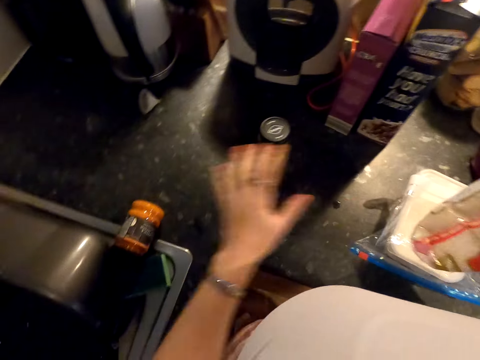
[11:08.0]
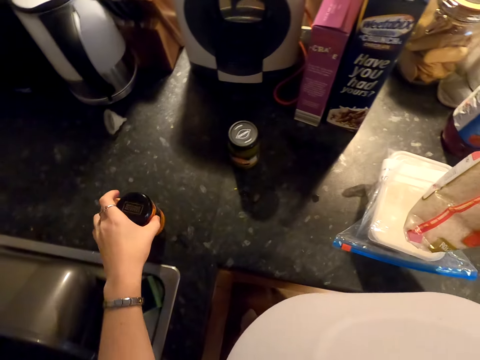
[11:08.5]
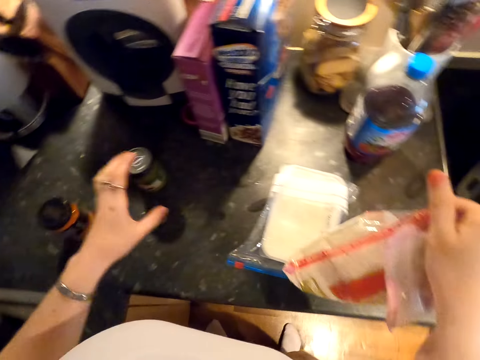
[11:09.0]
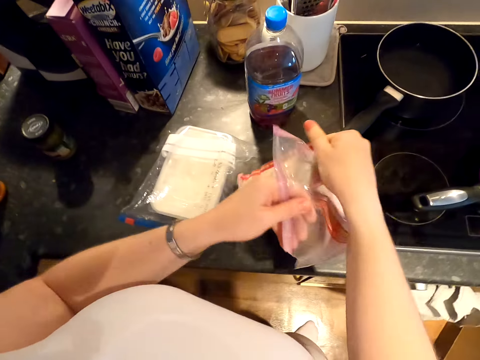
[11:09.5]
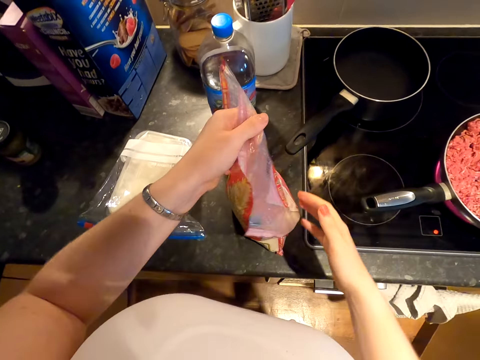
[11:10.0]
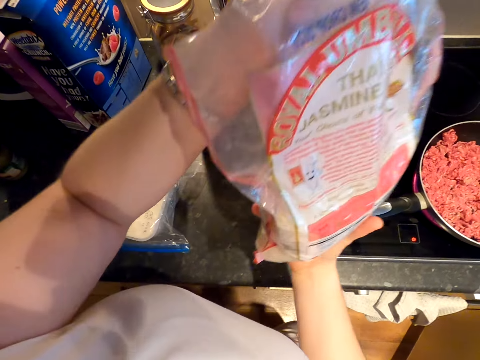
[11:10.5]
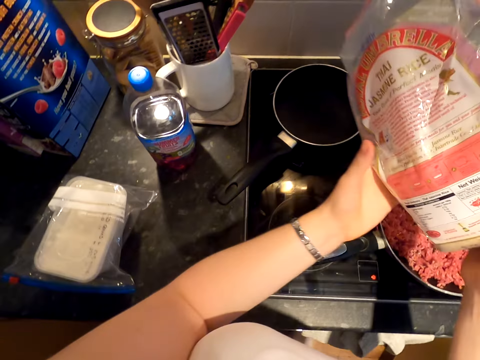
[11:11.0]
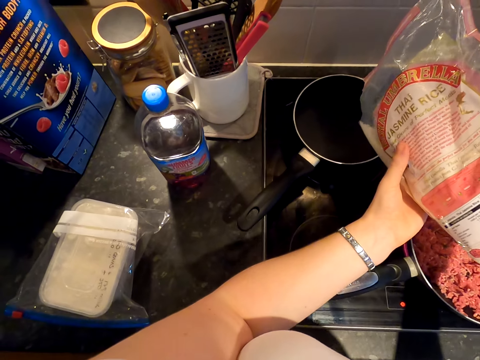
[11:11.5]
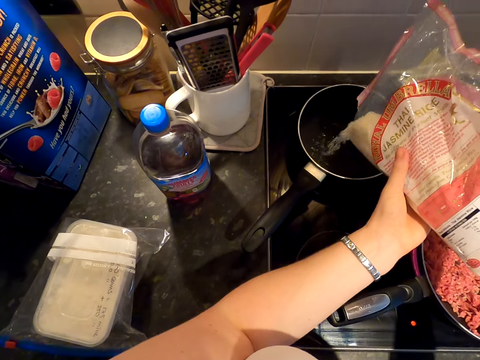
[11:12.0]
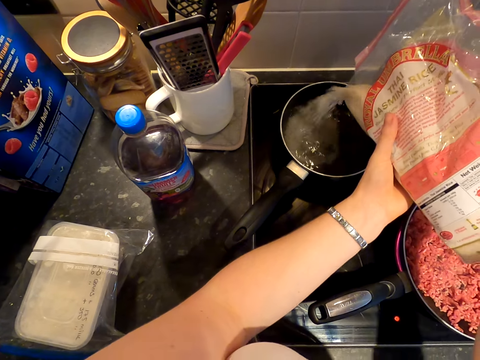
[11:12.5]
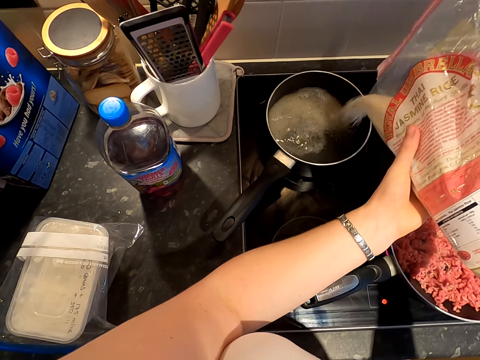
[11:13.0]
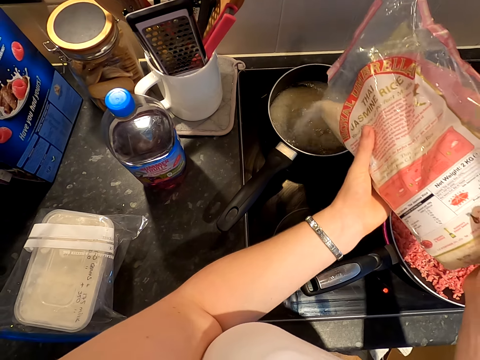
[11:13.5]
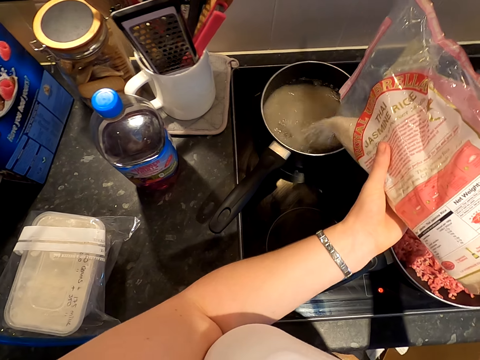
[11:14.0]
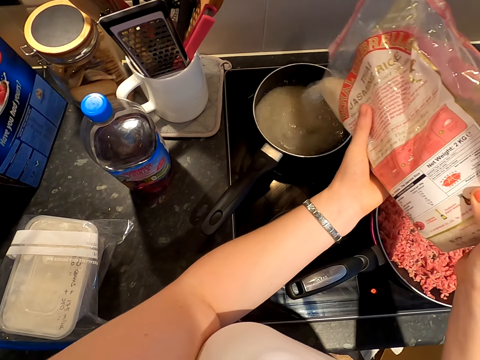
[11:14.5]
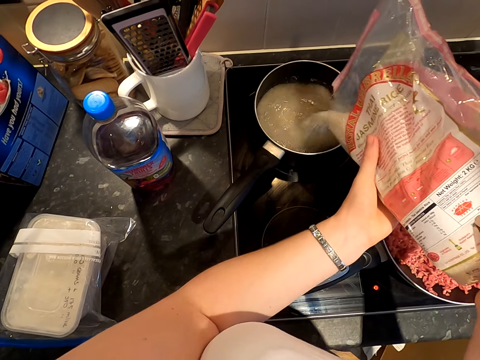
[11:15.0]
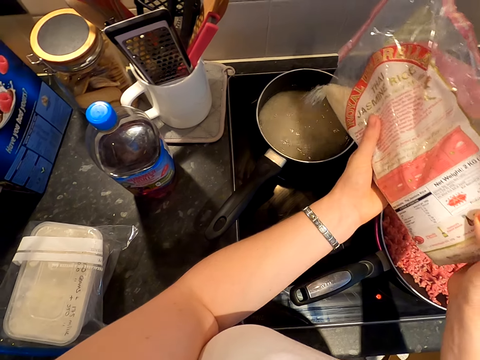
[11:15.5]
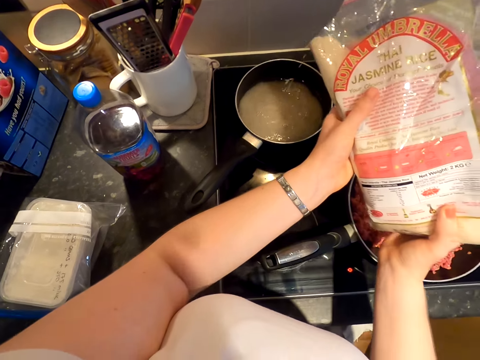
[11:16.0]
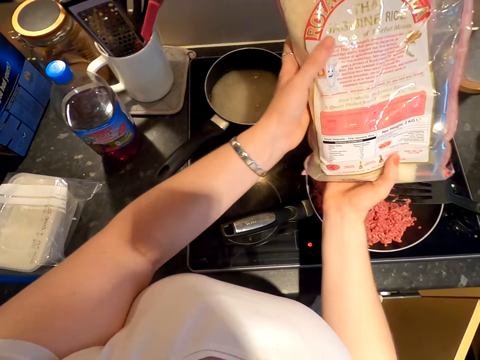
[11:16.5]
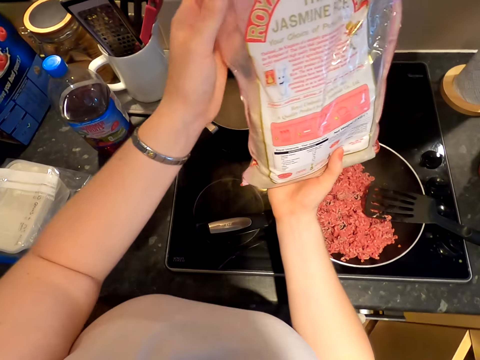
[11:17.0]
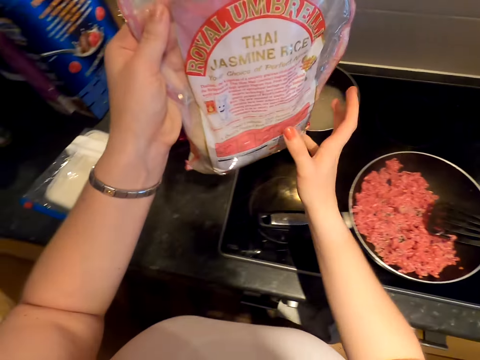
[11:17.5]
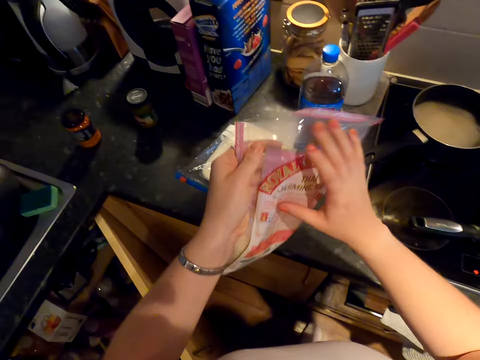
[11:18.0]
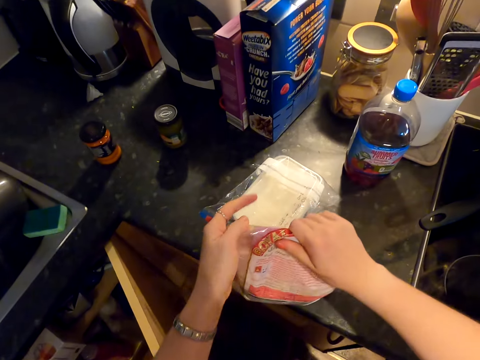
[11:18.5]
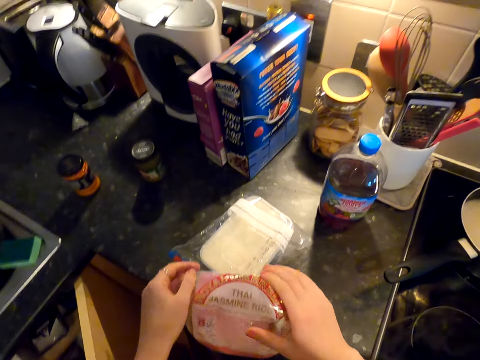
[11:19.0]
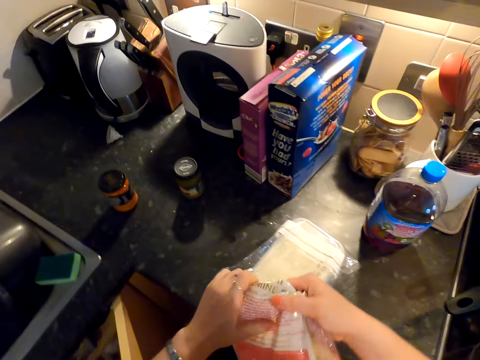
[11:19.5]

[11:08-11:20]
The camera wearer touches rice. They pick up spice. They put the spice on the countertop. They hold the rice. They lift the rice. They pour the rice in the cooking pot. They fold the rice.

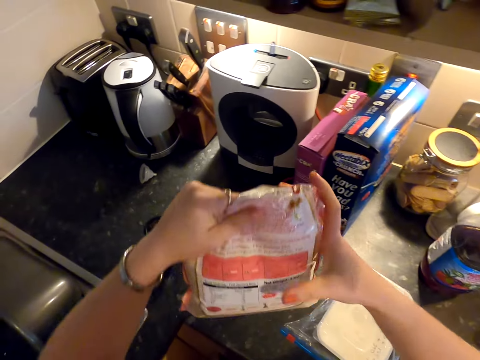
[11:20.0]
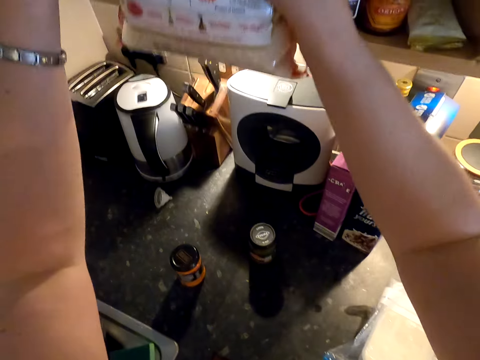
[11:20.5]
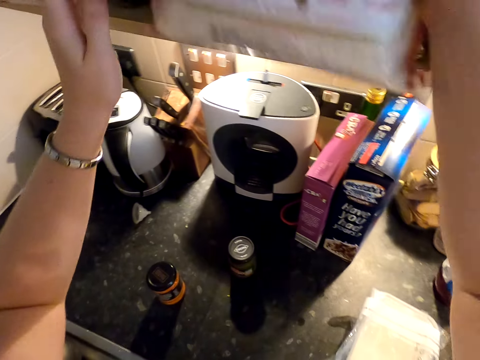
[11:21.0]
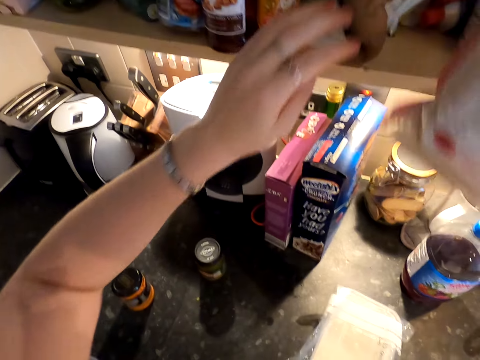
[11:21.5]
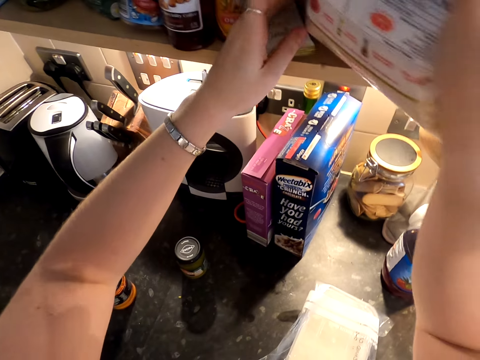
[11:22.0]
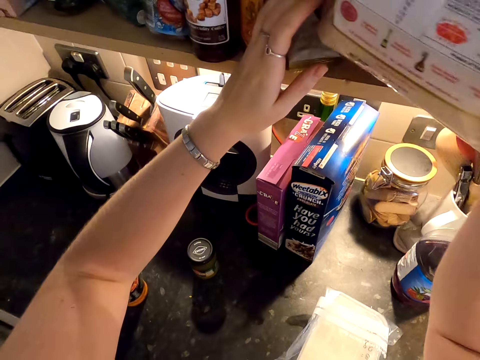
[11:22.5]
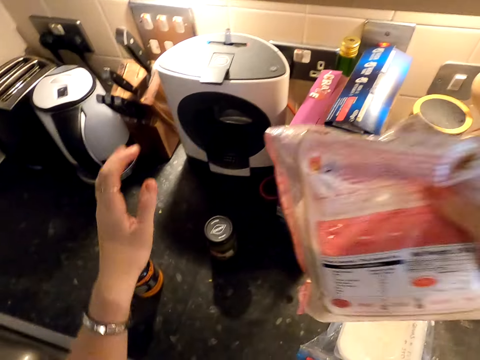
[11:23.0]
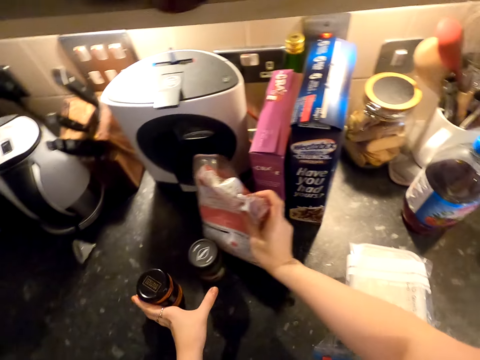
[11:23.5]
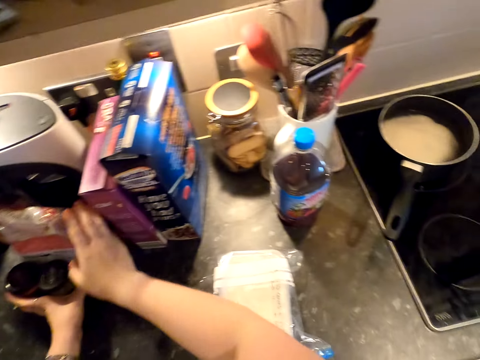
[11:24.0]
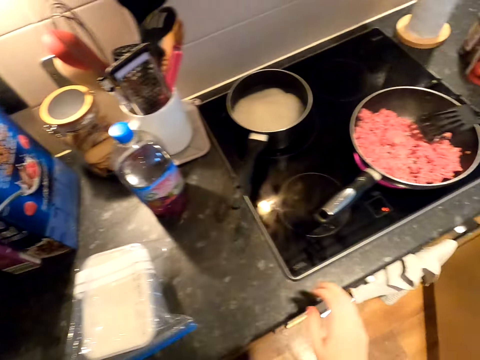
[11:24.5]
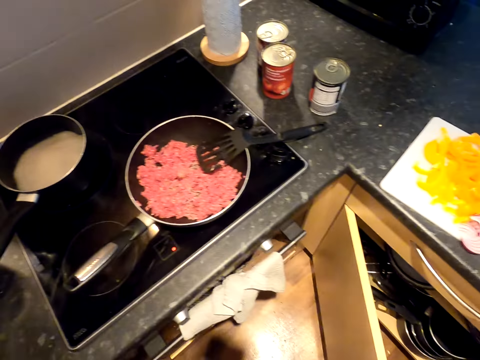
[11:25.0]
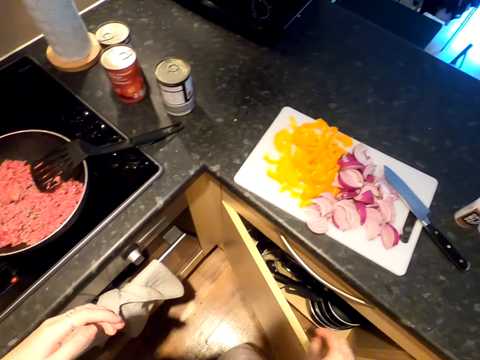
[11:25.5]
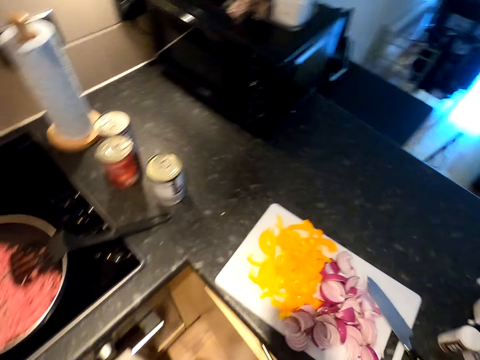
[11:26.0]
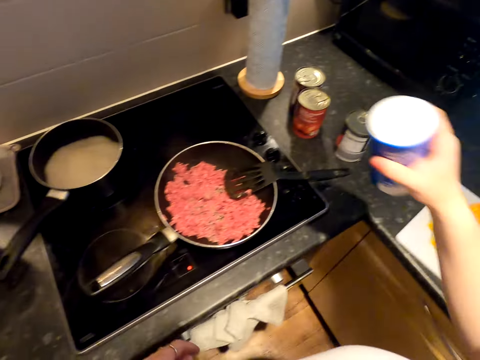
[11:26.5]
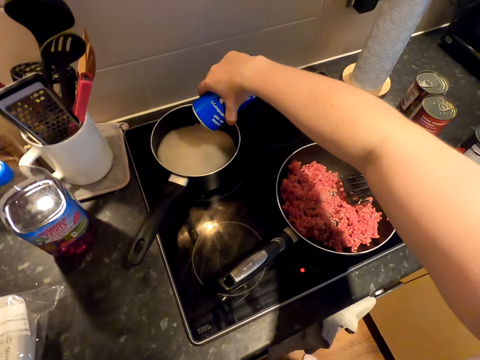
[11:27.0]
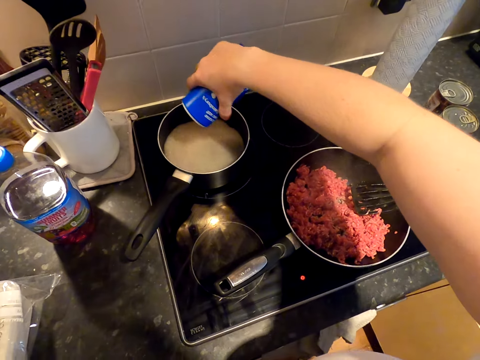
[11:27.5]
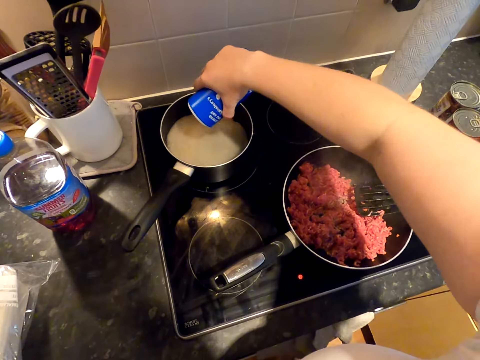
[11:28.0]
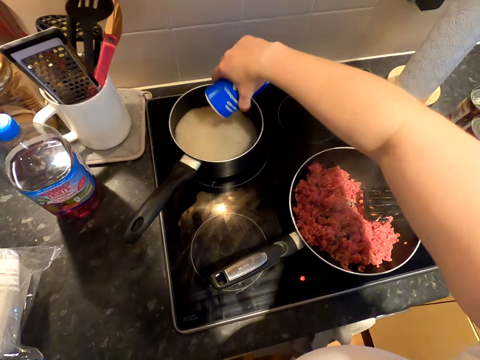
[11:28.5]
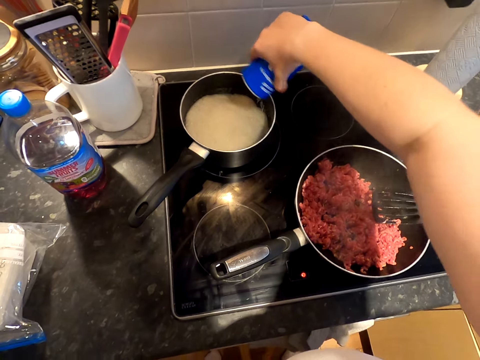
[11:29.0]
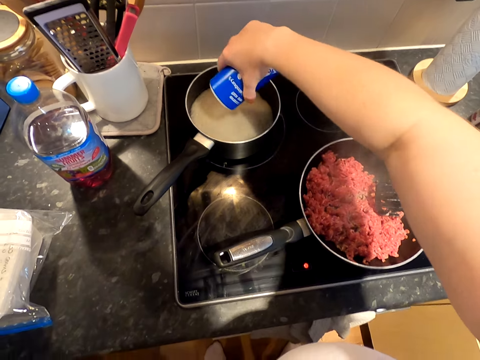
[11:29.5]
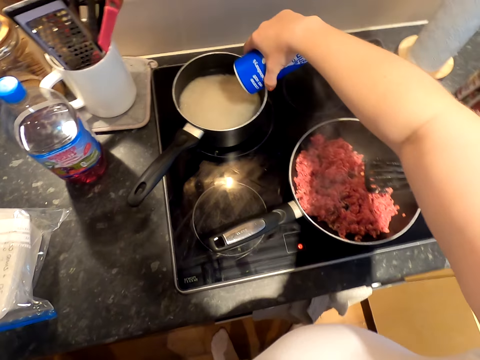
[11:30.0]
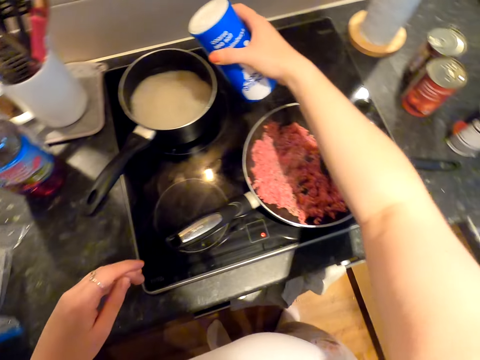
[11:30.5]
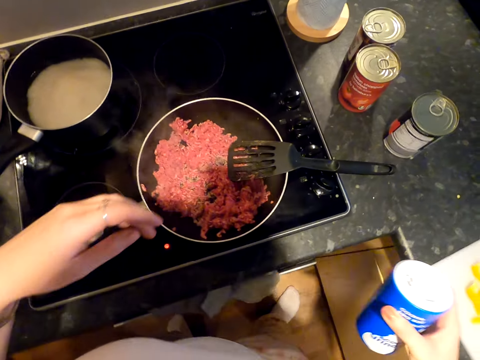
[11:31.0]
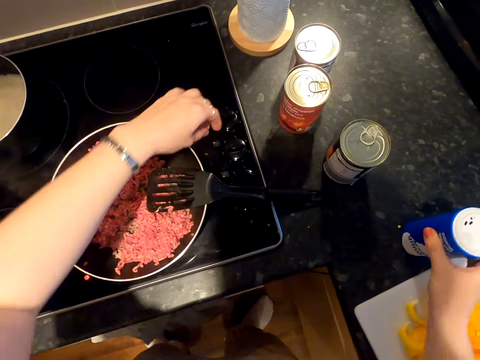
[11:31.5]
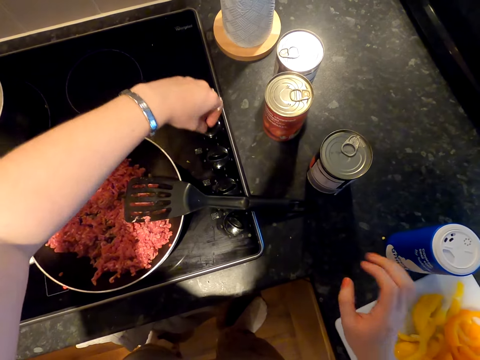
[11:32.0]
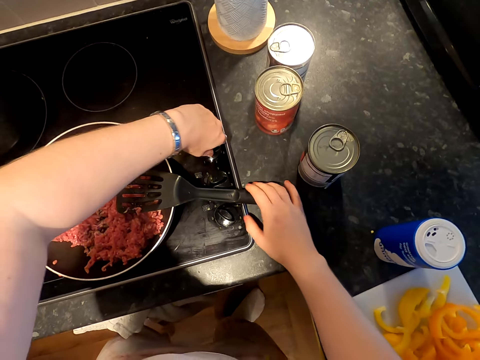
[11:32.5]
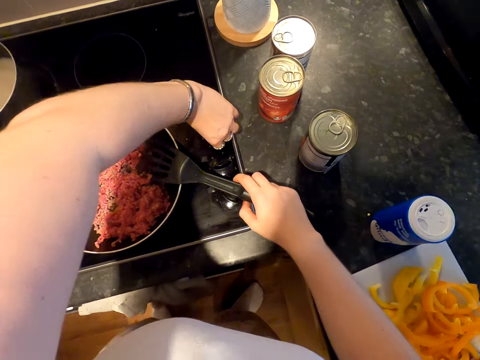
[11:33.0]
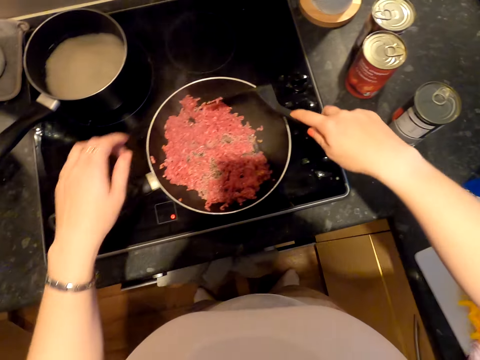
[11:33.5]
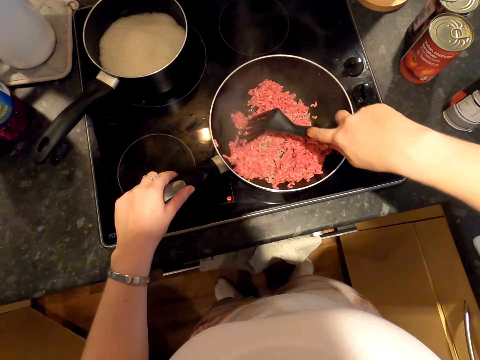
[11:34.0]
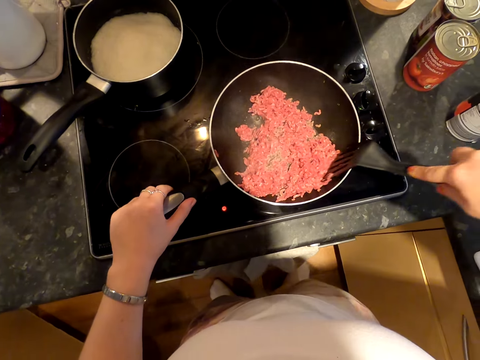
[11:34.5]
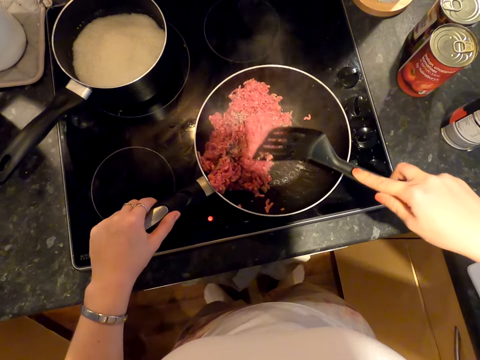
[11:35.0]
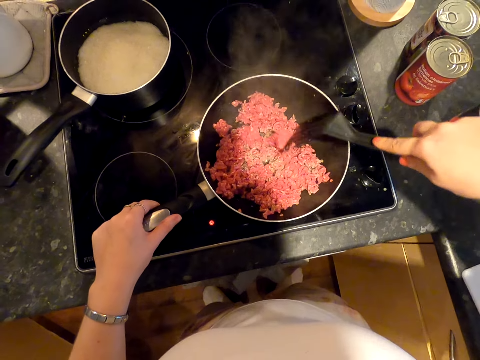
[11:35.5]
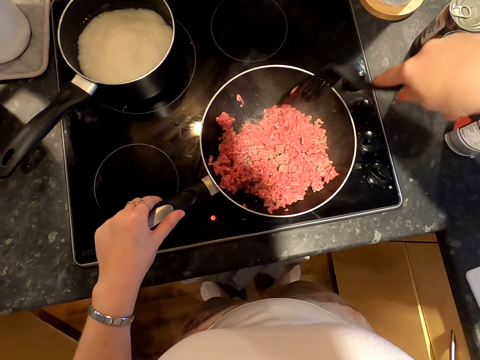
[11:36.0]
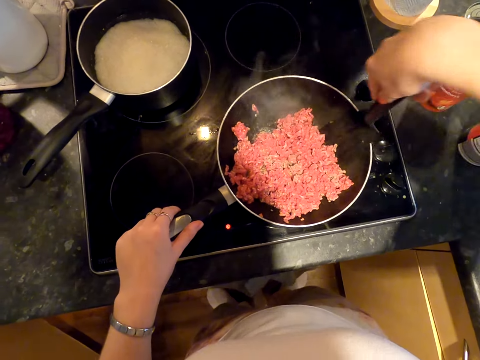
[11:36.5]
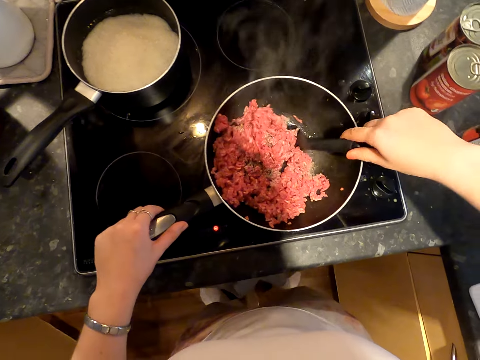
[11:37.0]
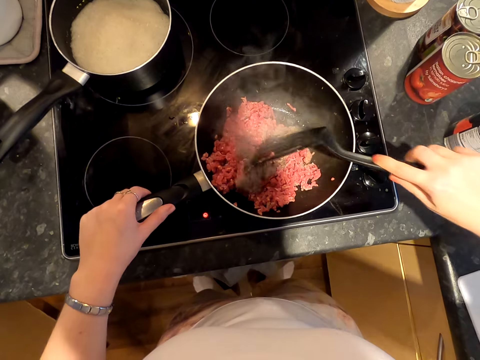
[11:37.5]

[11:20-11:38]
The camera wearer puts rice in the cabinet. They hold the rice. They move the rice in the cabinet. They move spice. They put the rice on the countertop. They move around. They pick up the spice. They move around. They put salt into the rice. They put the spice down. They adjust the cooker. They hold a cooking spoon. They turn on the cooker. They hold a pan. They stir the minced meat.
